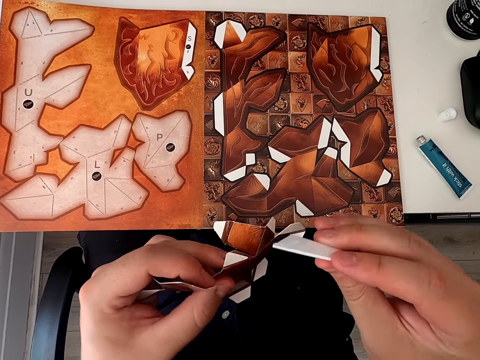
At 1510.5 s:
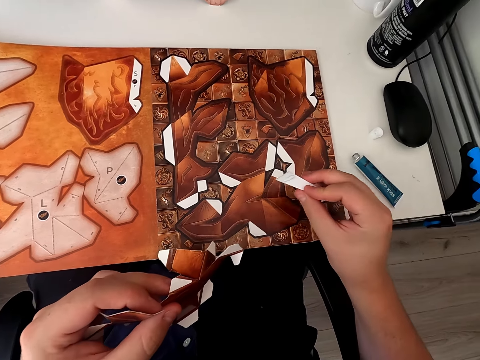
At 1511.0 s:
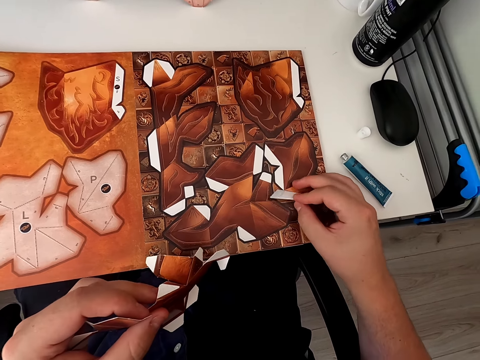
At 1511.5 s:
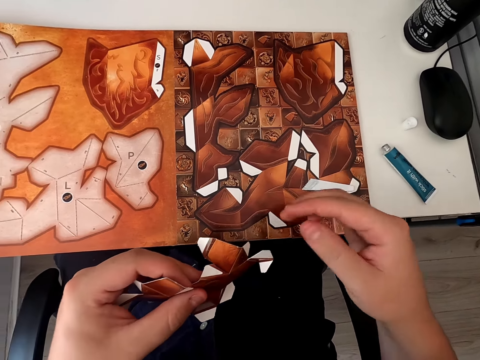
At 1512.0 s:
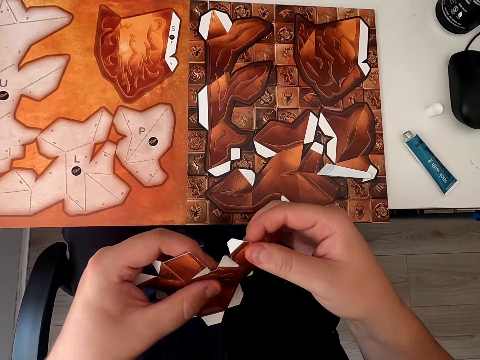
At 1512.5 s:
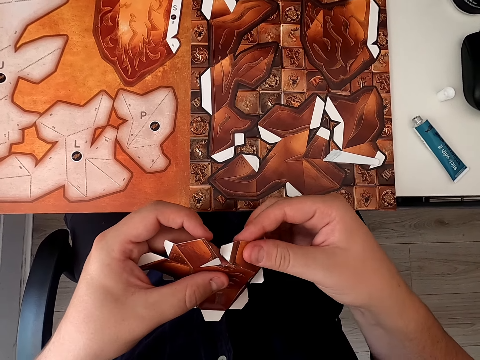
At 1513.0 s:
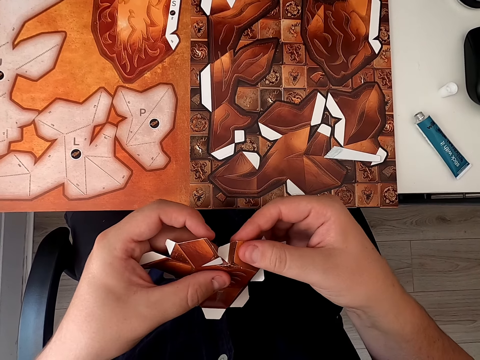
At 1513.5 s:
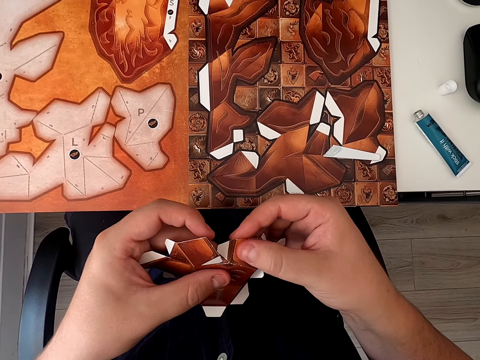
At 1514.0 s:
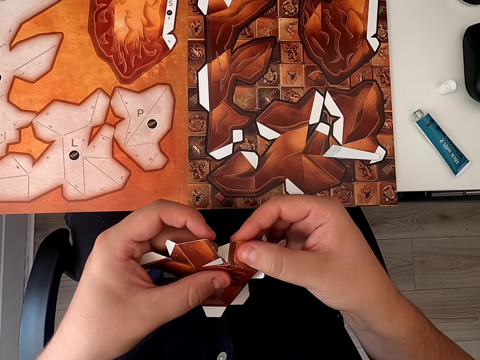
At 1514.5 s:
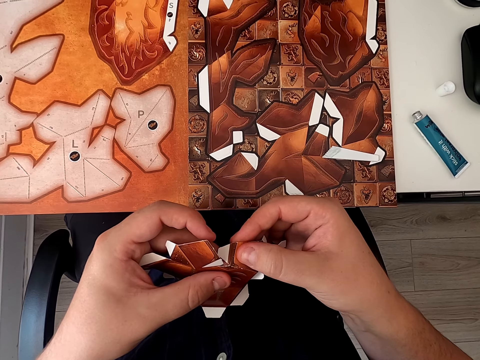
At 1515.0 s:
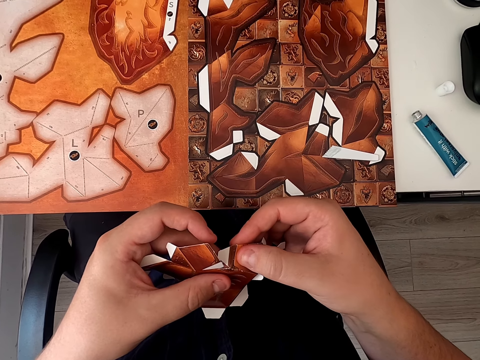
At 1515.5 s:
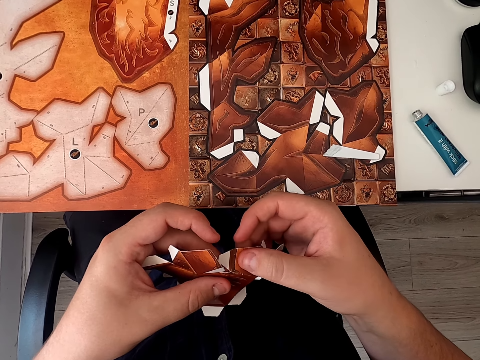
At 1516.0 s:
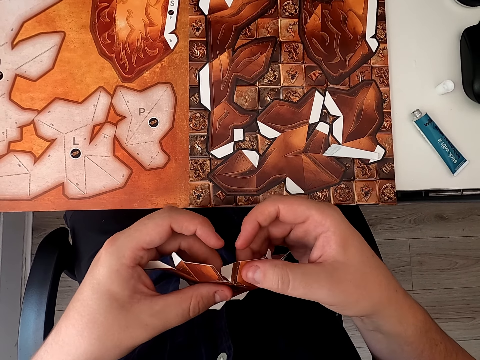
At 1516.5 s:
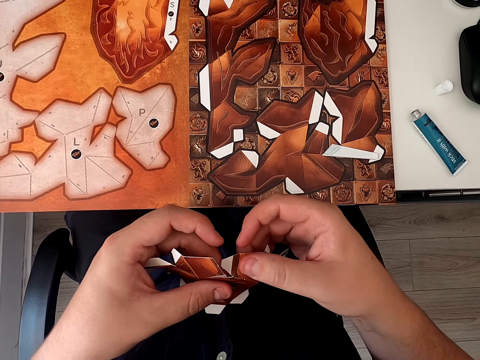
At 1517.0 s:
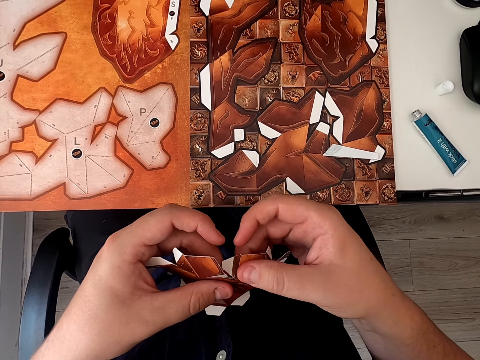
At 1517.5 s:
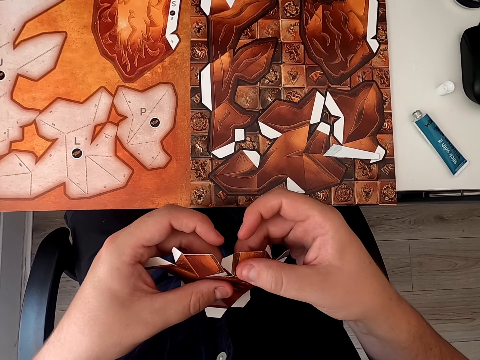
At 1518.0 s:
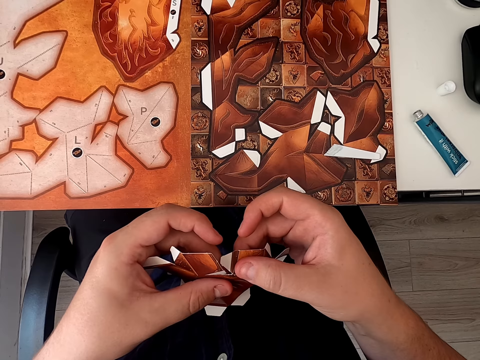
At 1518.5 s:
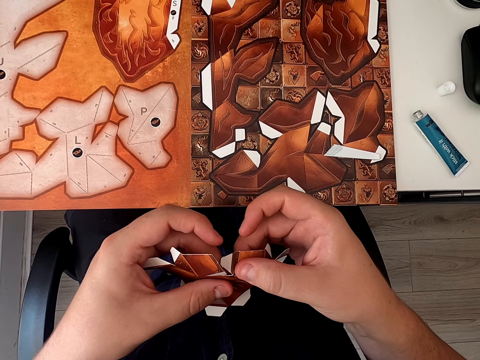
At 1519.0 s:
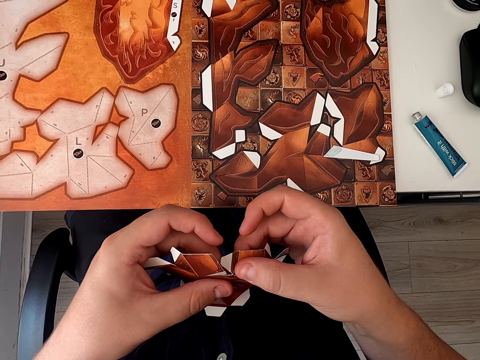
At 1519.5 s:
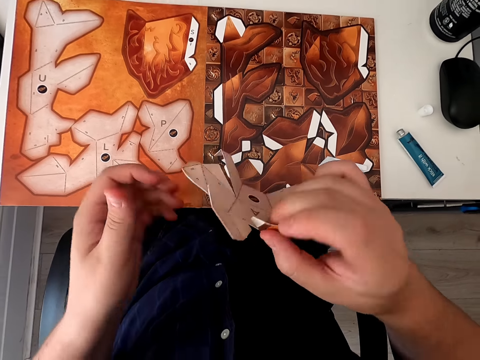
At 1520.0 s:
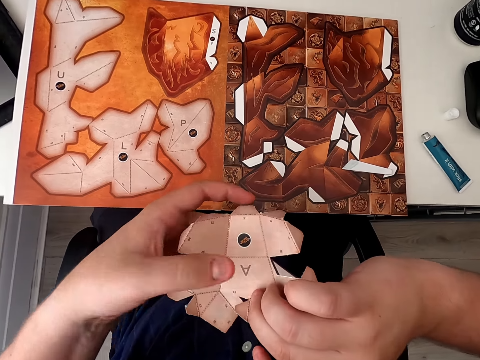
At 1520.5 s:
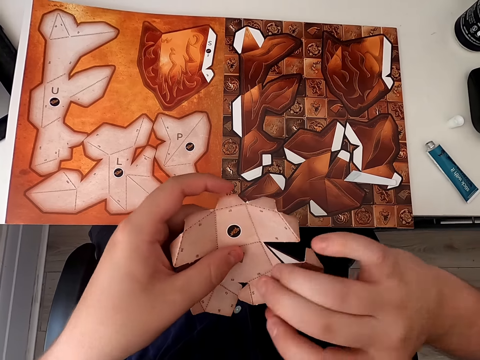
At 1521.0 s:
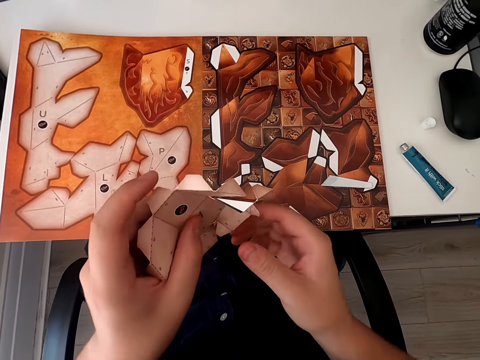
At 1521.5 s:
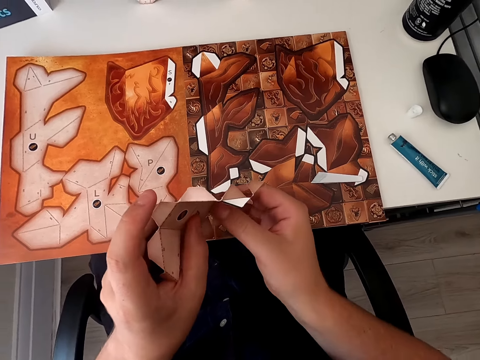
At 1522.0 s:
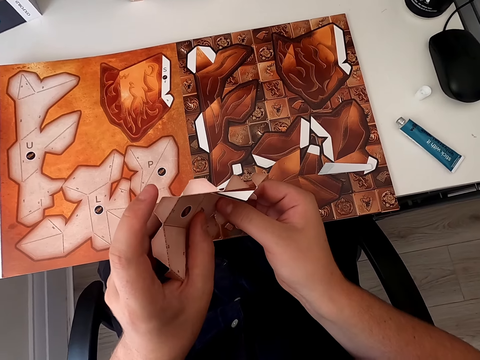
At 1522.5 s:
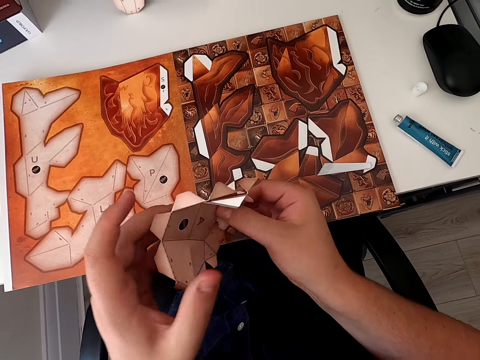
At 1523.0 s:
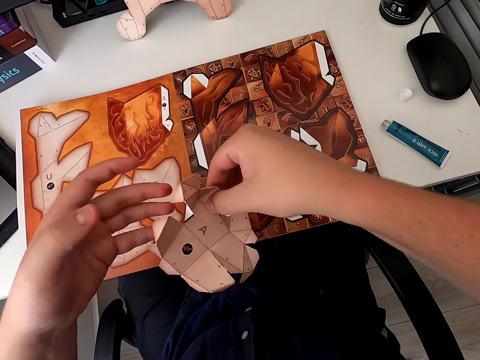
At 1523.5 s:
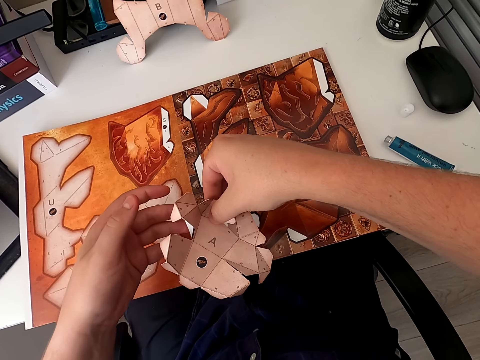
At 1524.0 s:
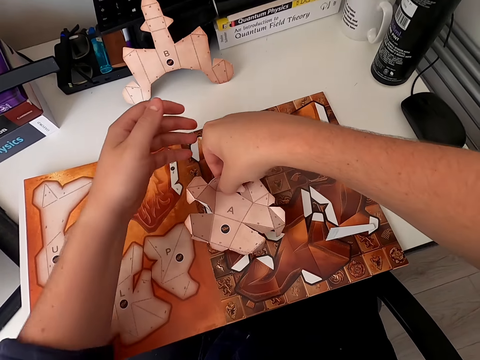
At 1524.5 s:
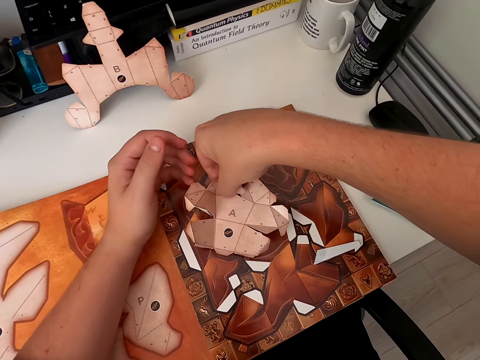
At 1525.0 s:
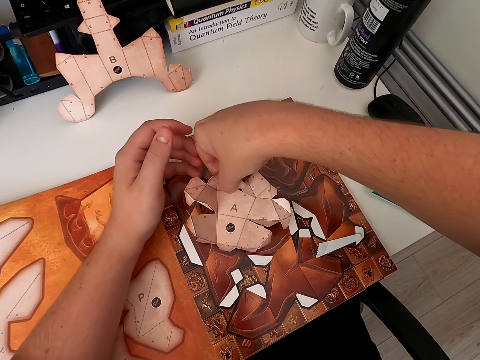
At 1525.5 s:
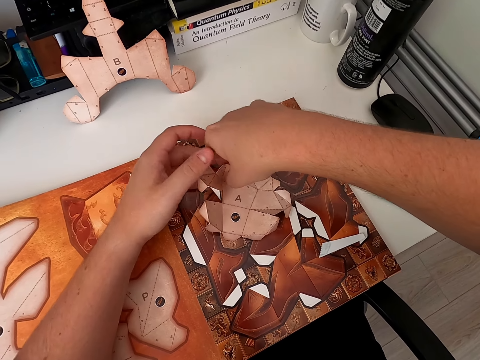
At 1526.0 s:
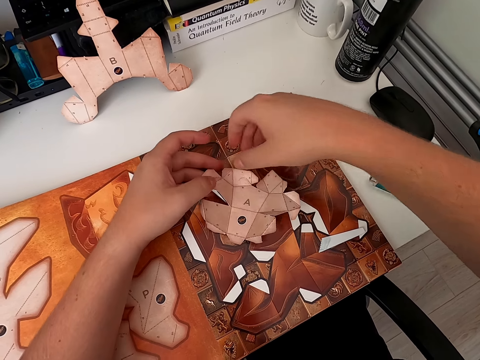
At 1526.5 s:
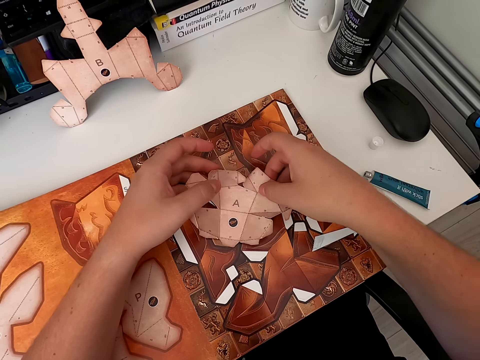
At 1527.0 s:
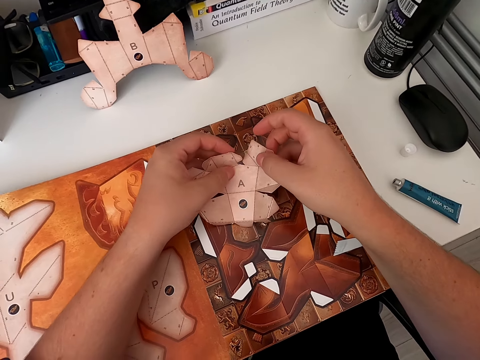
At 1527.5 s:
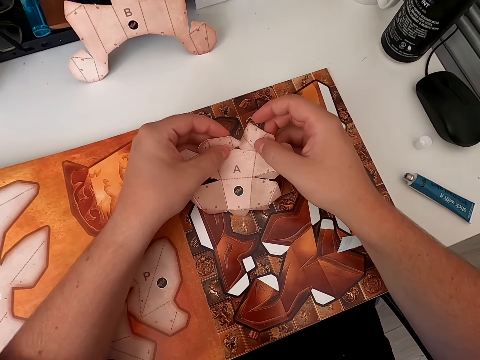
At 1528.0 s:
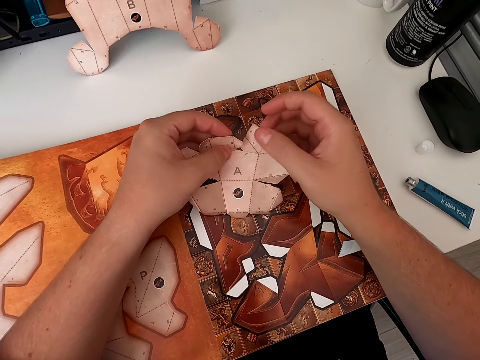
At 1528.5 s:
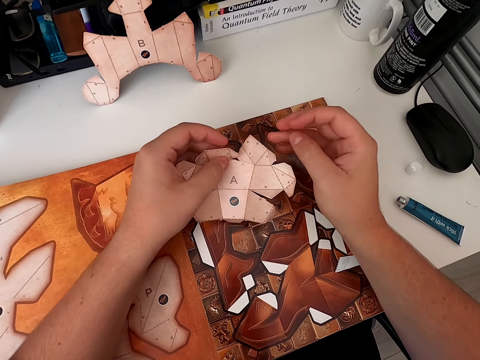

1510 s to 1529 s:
The camera wearer puts an emboss board down. They stick a paper craft. They turn the paper craft. They stick the paper craft. They put the paper craft down.

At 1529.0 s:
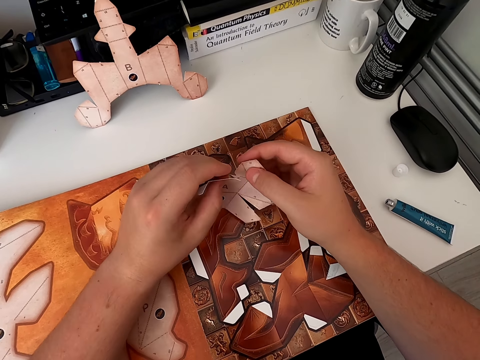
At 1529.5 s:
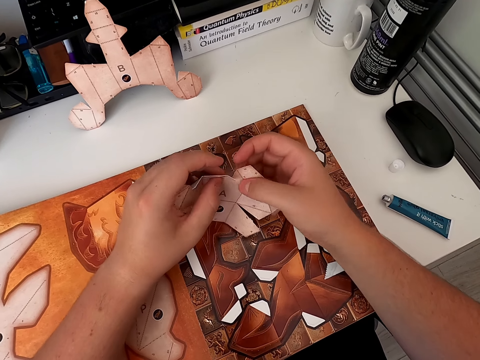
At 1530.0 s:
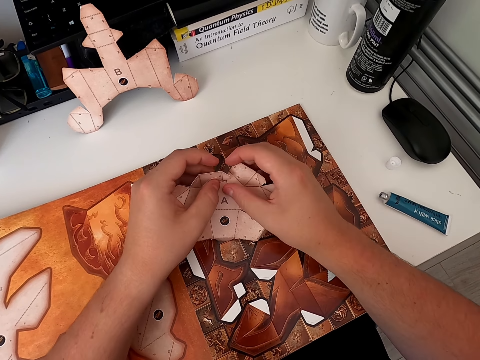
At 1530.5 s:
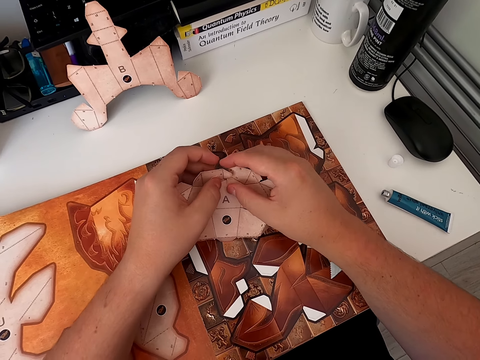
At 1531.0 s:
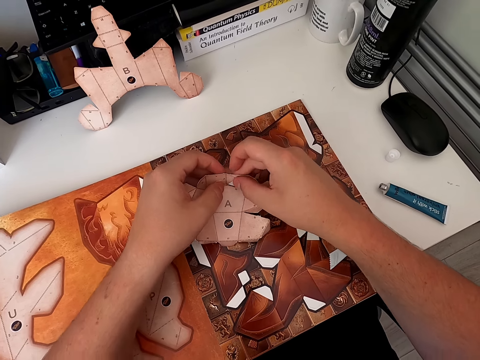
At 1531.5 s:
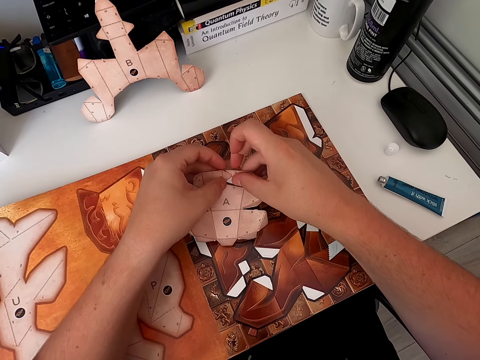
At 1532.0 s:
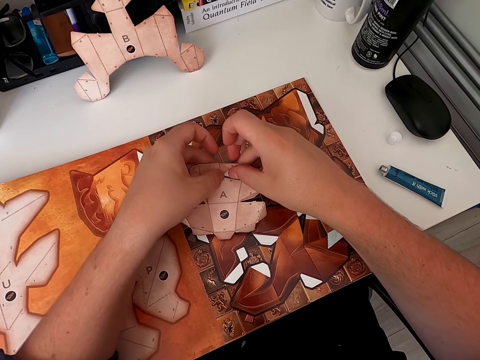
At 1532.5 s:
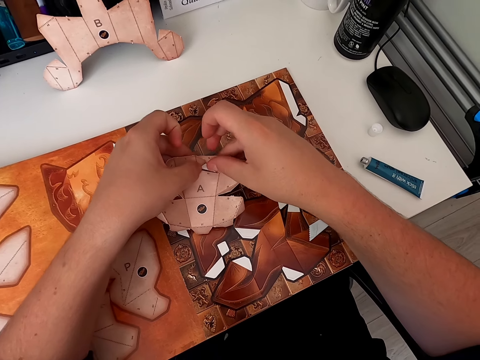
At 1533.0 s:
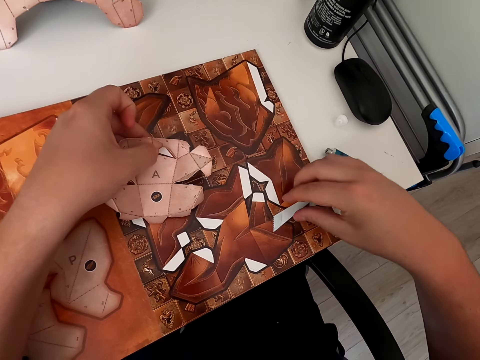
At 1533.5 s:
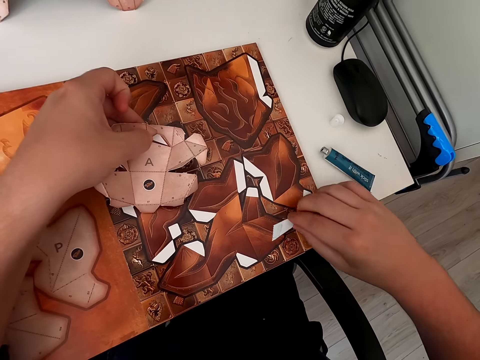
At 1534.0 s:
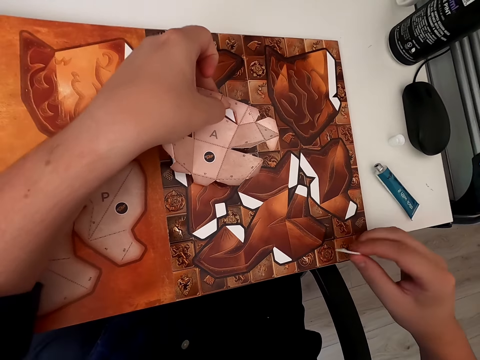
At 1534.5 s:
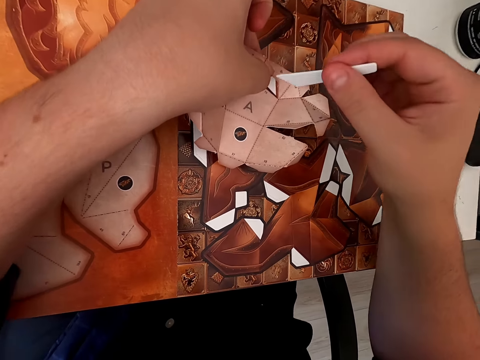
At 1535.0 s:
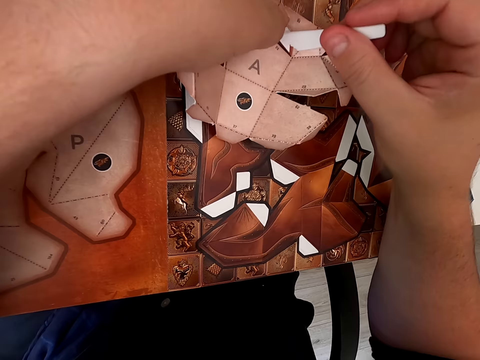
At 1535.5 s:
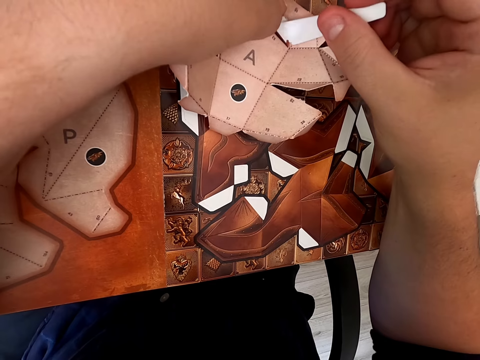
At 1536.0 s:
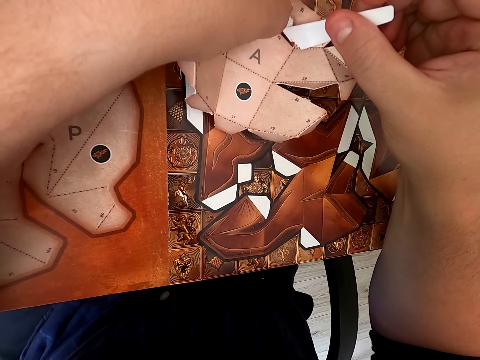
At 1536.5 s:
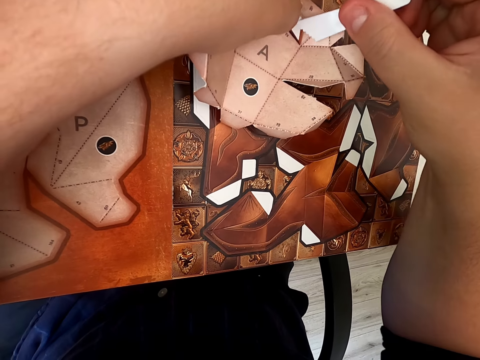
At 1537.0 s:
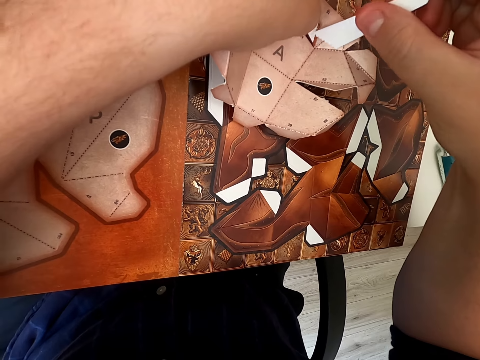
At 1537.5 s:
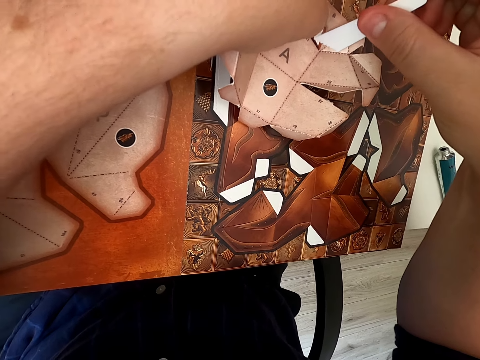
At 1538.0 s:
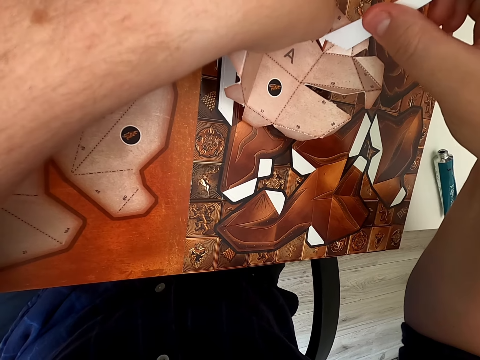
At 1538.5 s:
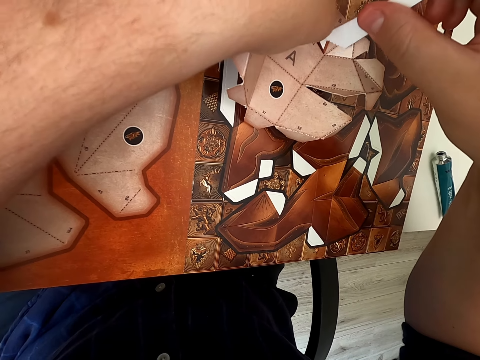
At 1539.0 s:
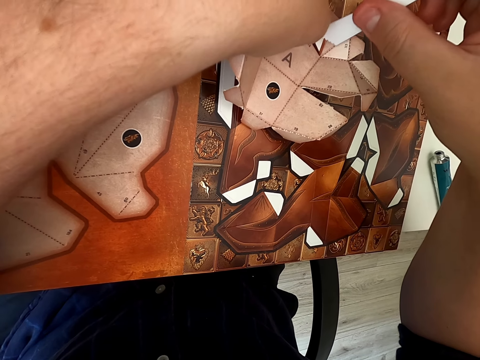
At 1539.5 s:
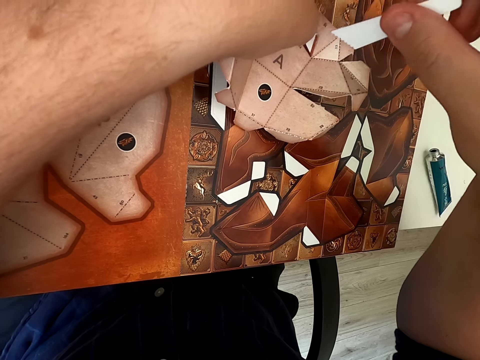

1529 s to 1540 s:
The camera wearer sticks a paper craft. They pick up an emboss board. They stick the paper craft.
